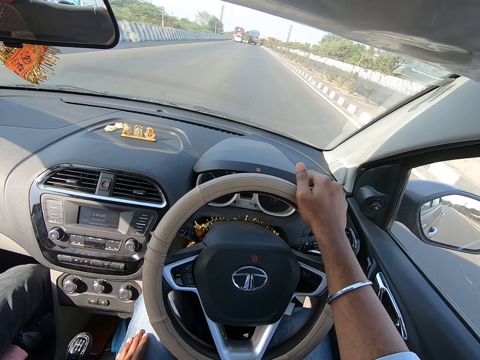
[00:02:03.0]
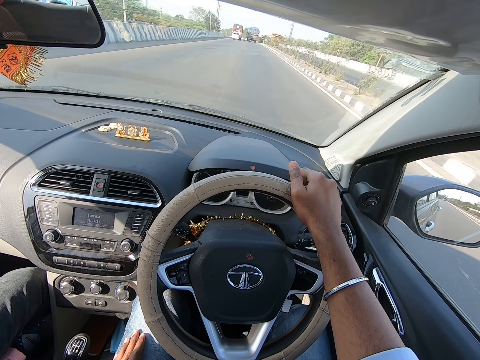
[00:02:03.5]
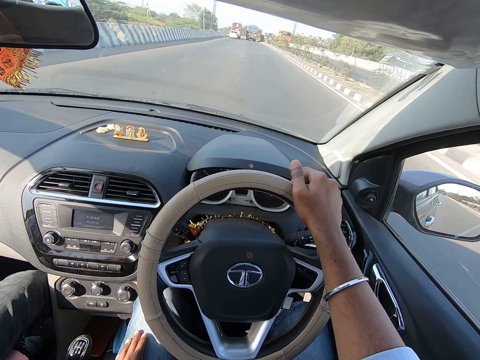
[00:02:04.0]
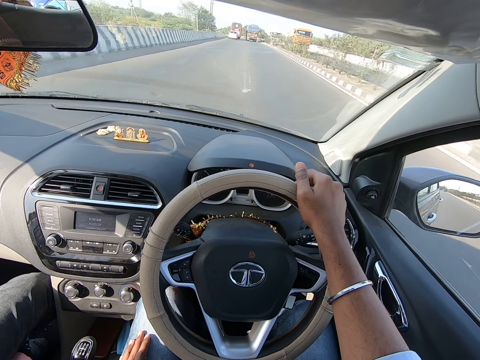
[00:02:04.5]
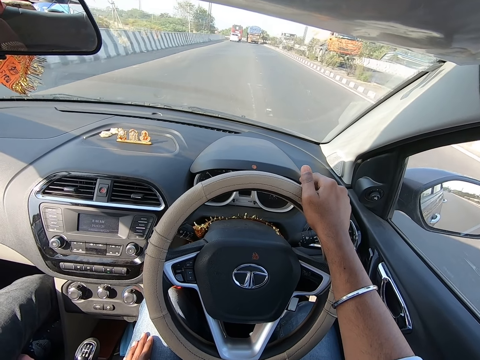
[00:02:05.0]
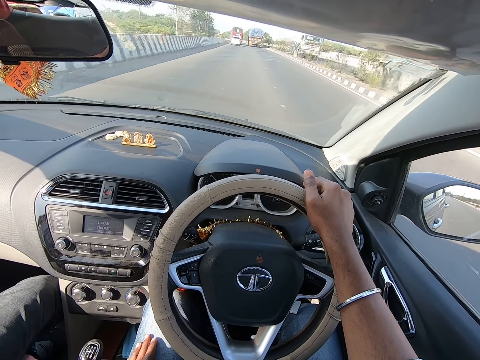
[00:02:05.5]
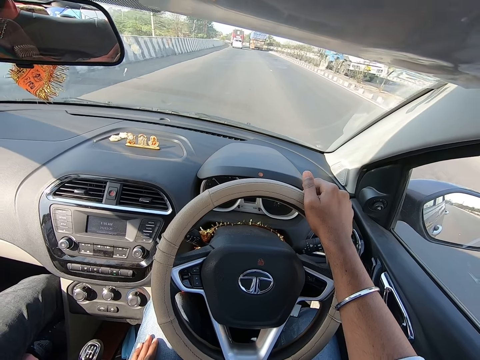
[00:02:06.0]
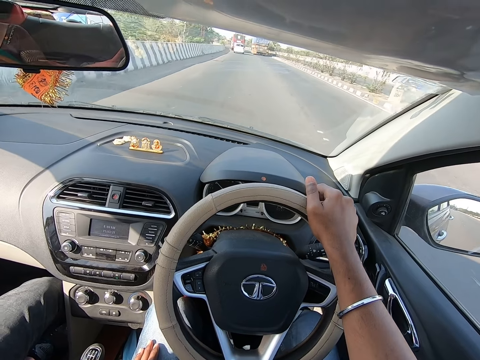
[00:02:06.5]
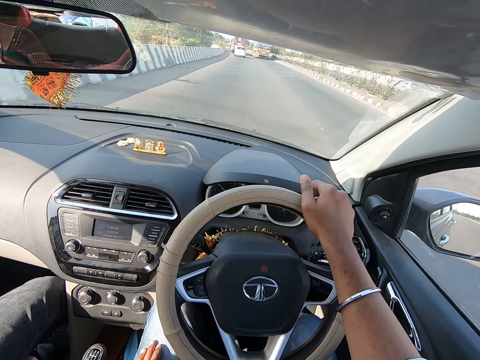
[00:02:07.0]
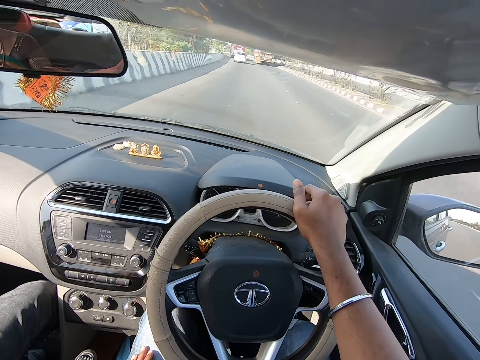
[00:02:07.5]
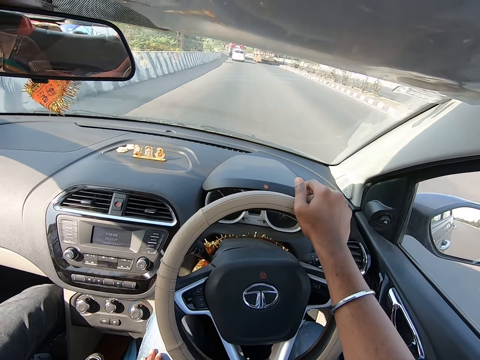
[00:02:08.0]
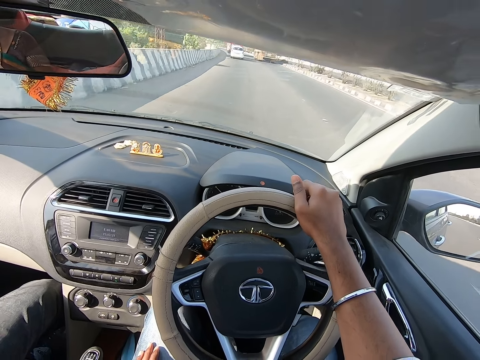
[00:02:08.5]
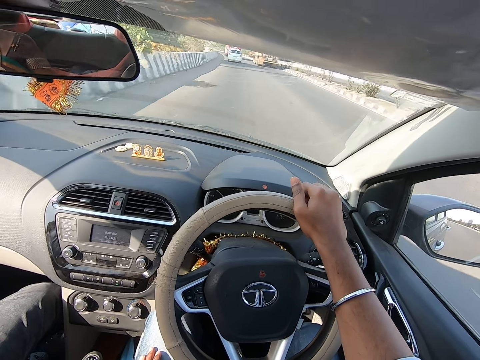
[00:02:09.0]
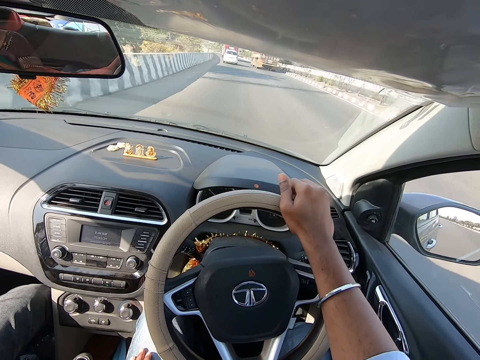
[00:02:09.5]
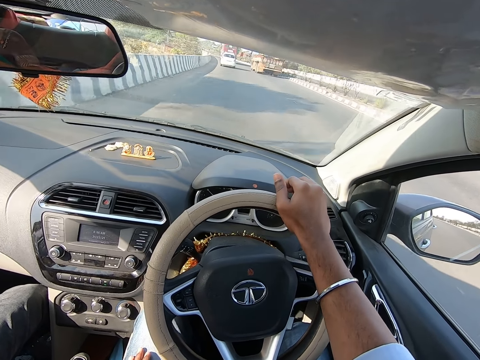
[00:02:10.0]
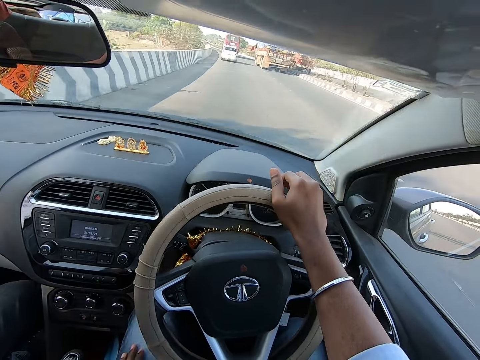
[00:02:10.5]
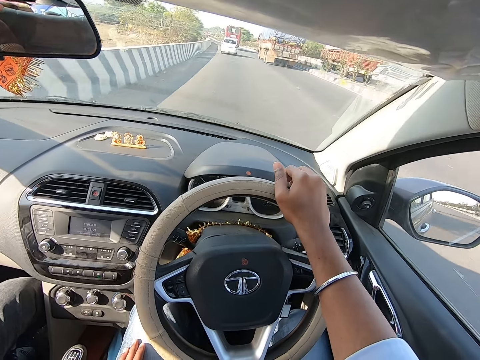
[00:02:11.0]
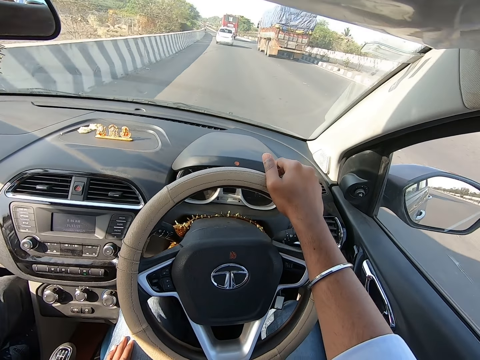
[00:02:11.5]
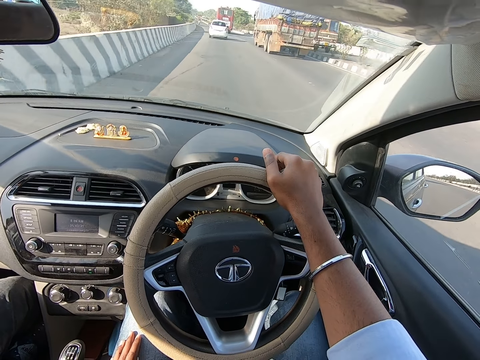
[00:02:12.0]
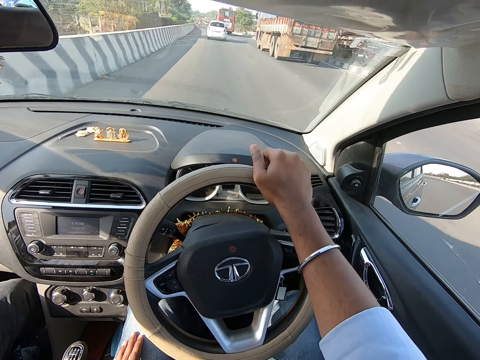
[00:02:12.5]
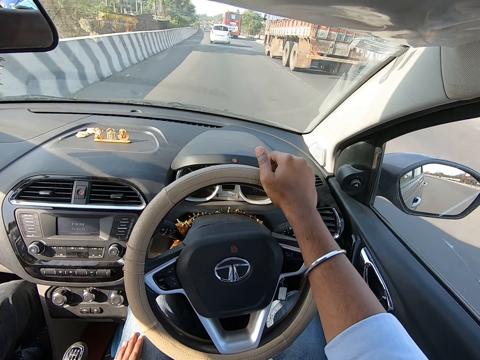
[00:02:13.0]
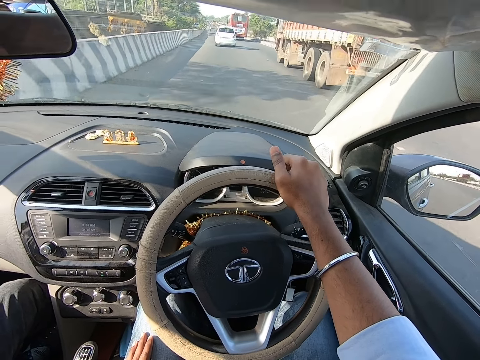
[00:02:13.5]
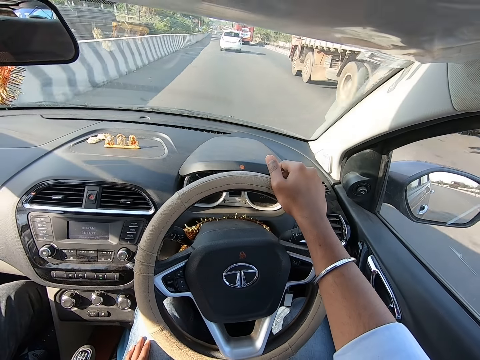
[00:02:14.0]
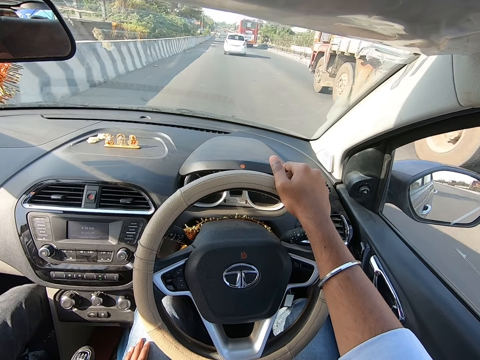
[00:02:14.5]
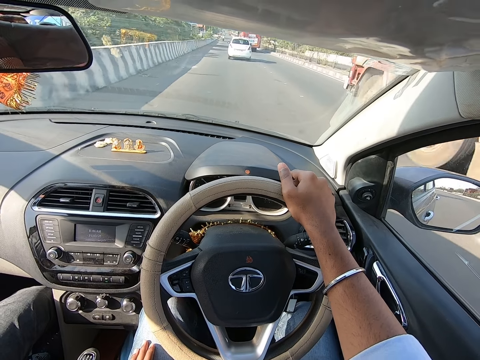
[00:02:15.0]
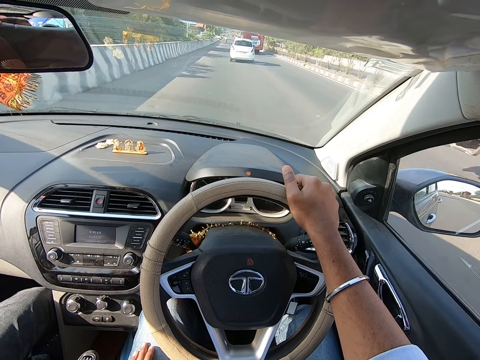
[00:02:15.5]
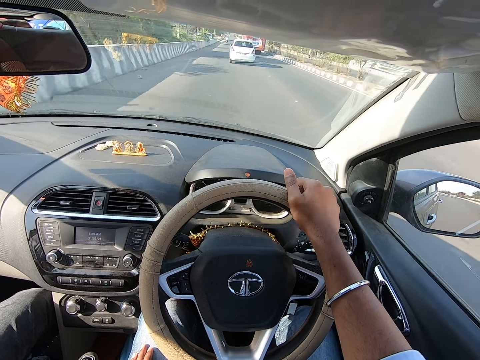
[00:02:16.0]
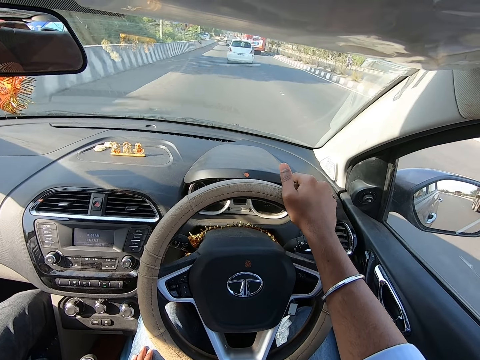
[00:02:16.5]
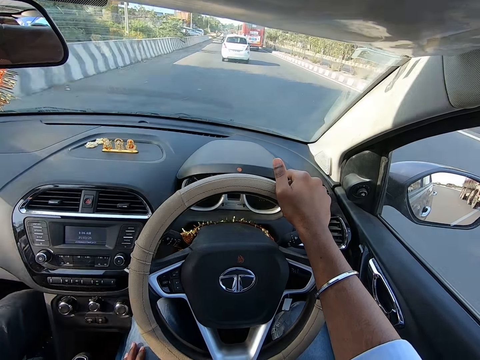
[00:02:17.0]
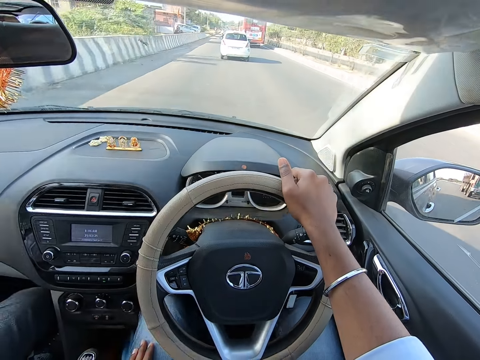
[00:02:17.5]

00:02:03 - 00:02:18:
The camera wearer converses with the man.

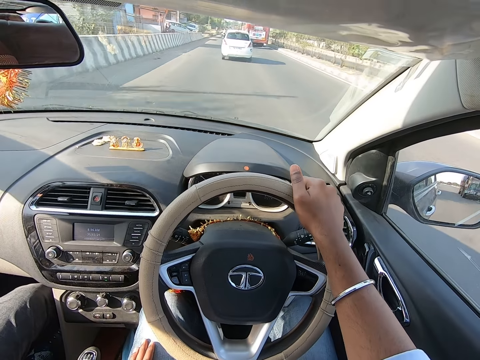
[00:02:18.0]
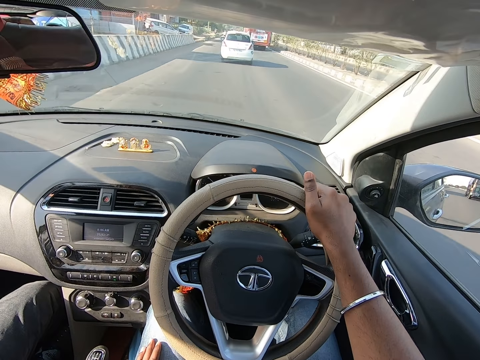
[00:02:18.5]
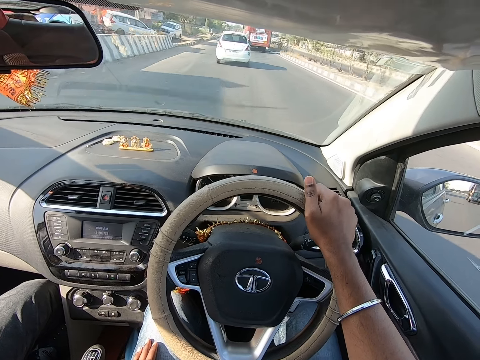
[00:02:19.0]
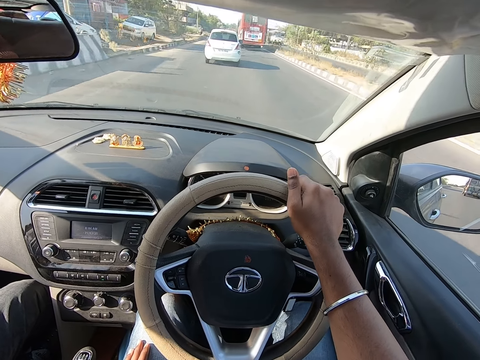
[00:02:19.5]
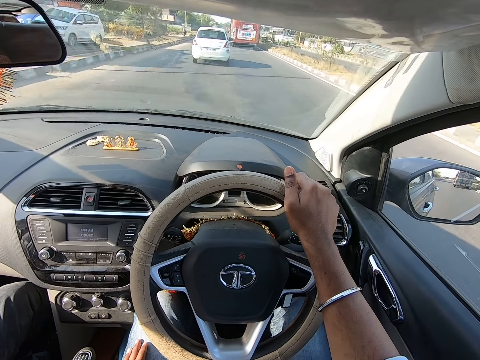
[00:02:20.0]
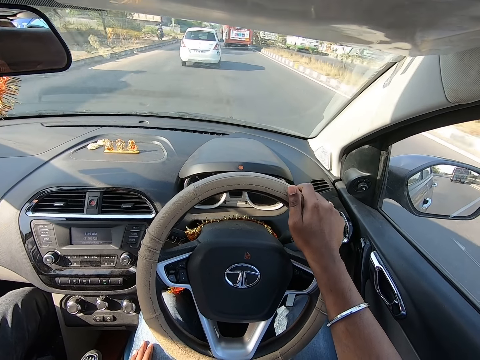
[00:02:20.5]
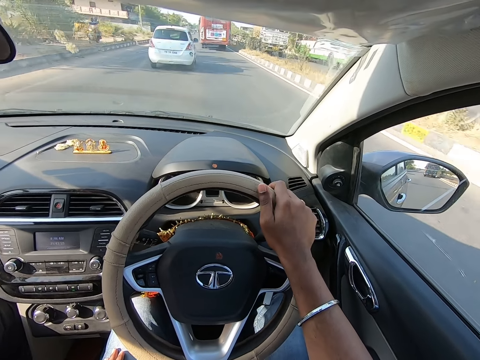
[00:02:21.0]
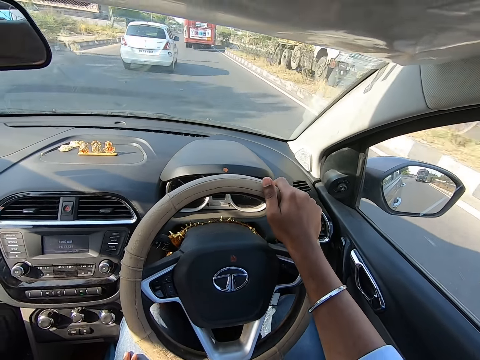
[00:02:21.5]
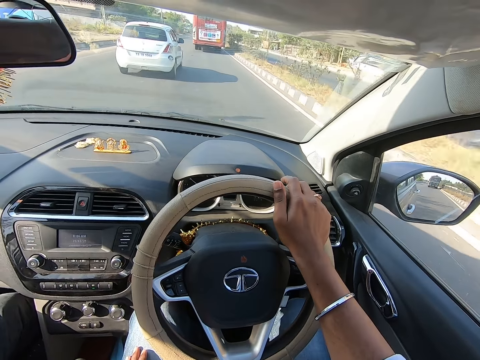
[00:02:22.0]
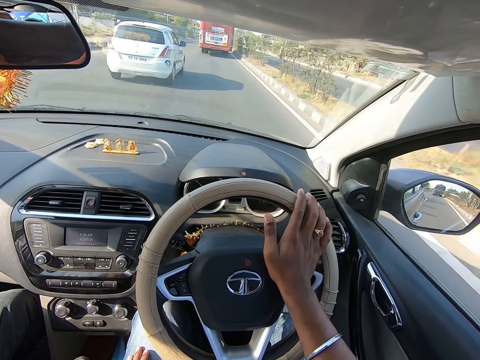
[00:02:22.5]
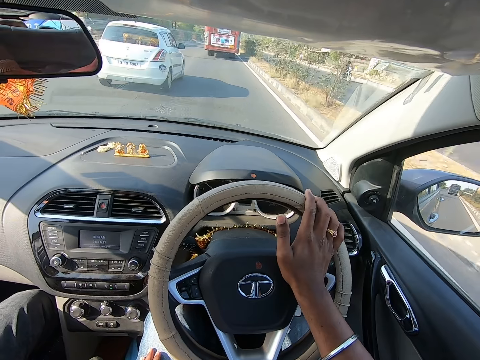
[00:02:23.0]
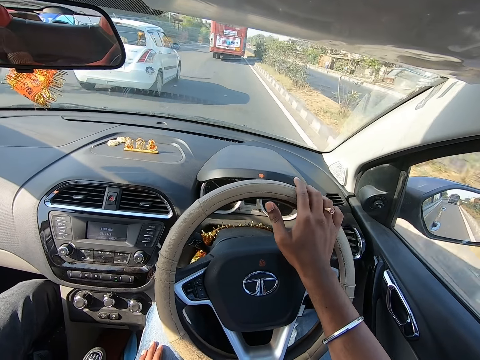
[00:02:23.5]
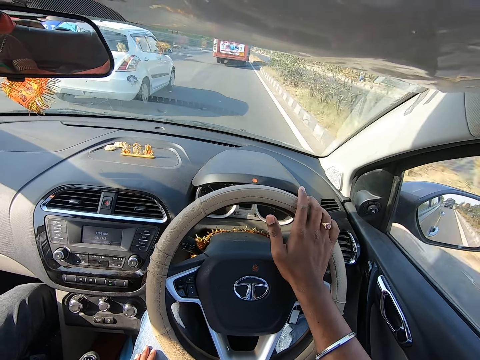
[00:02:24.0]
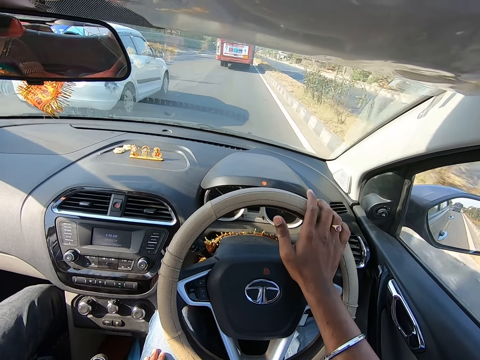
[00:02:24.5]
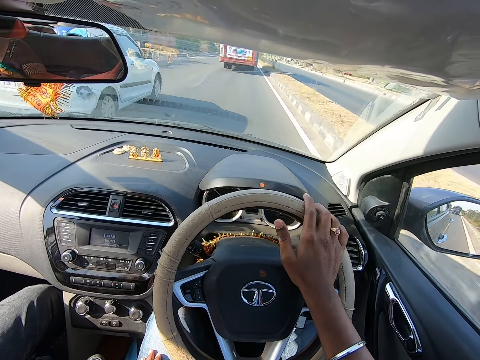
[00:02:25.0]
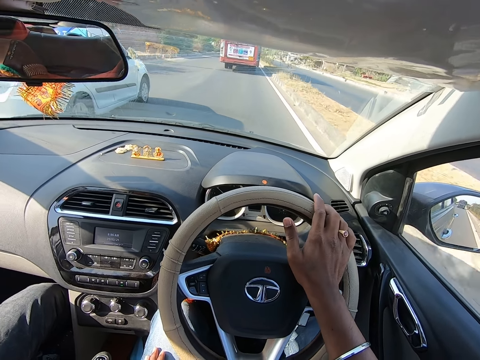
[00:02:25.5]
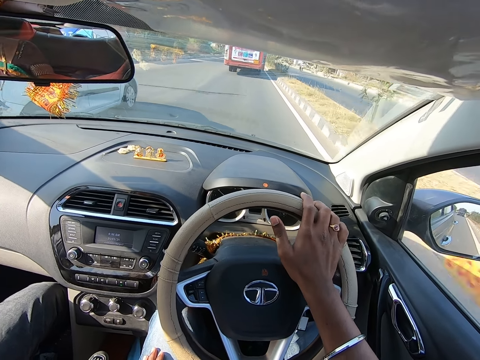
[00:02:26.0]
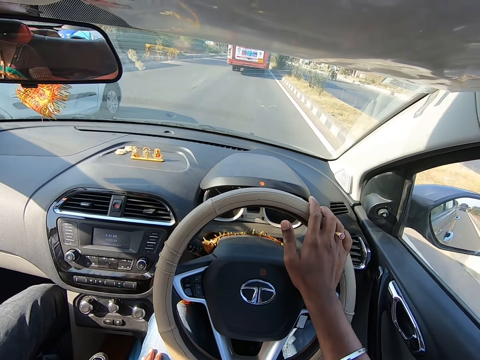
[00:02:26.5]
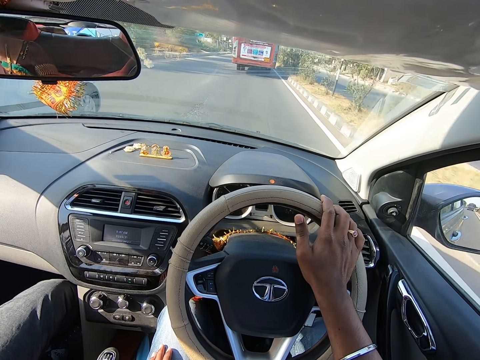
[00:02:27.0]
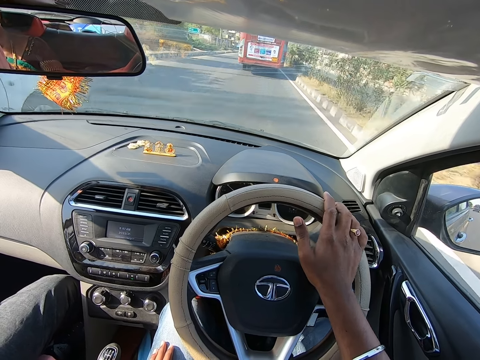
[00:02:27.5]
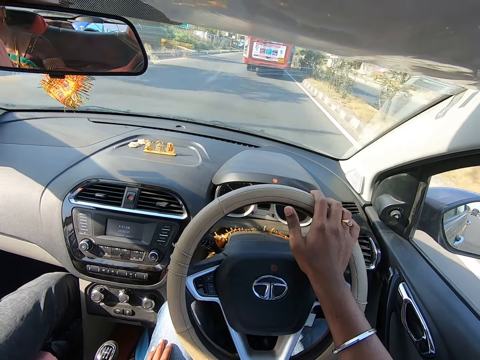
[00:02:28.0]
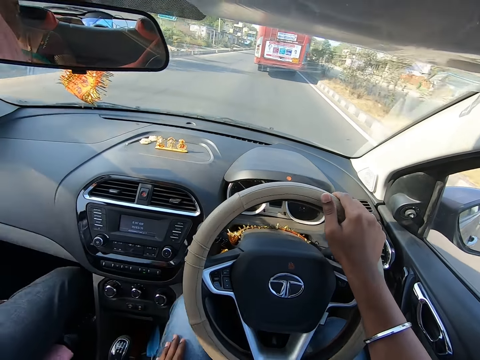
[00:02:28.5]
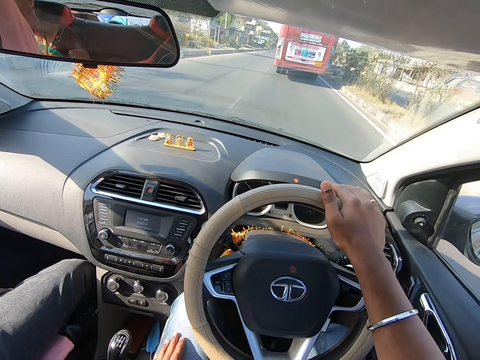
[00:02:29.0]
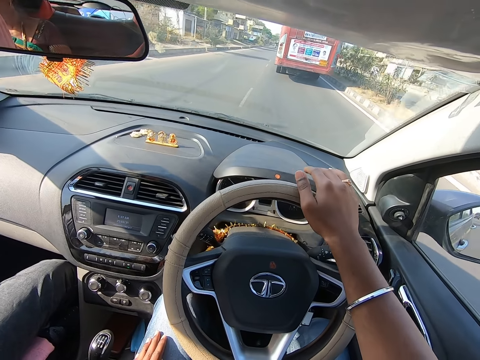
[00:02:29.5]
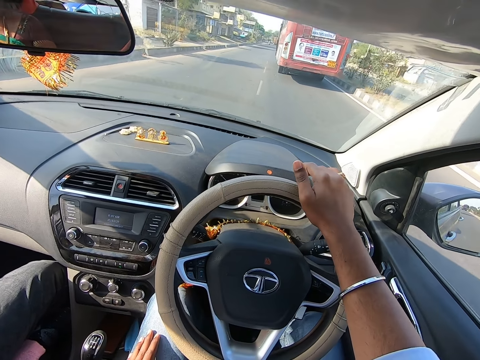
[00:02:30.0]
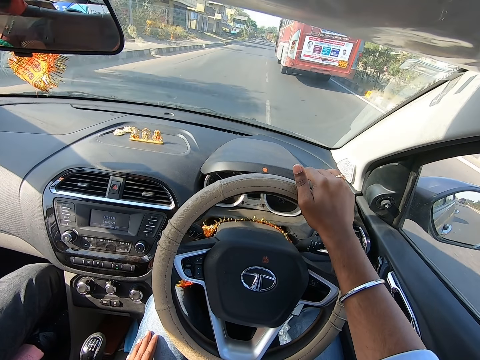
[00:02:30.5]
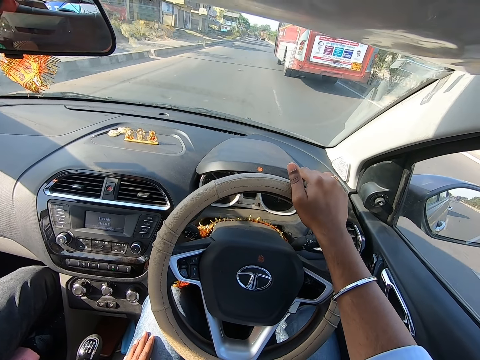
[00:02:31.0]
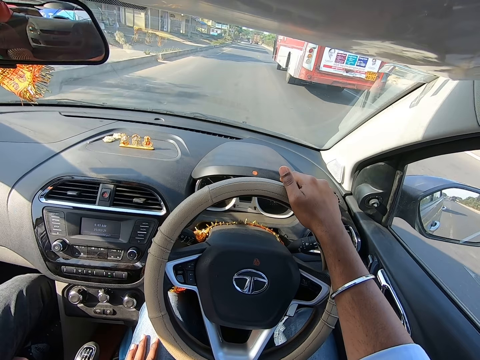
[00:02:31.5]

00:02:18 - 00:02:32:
The camera wearer presses the horn on the steering wheel with his right hand.
